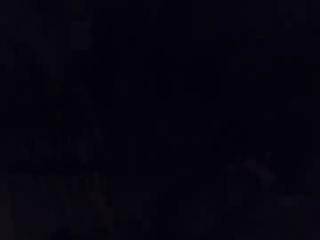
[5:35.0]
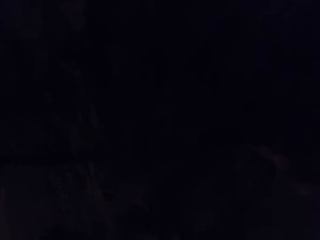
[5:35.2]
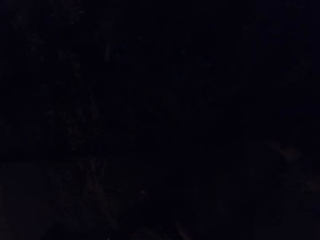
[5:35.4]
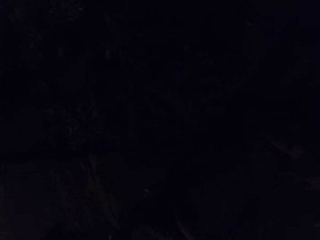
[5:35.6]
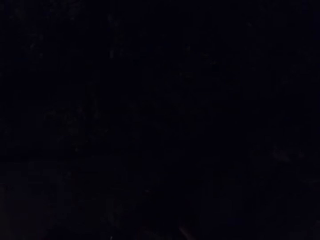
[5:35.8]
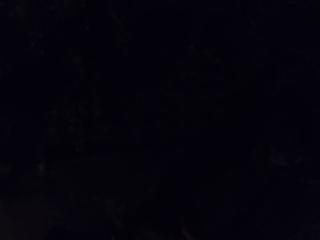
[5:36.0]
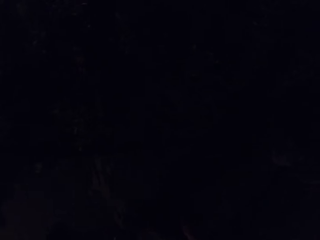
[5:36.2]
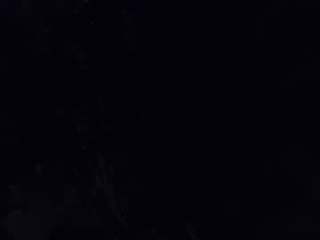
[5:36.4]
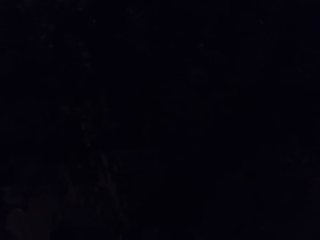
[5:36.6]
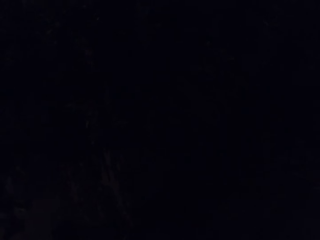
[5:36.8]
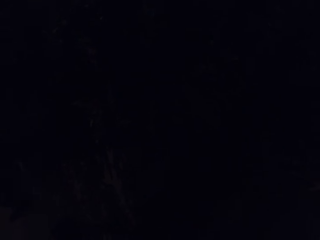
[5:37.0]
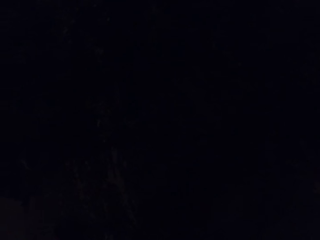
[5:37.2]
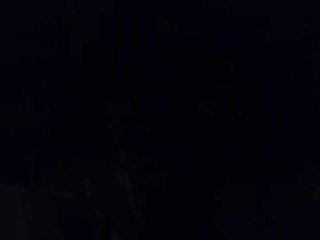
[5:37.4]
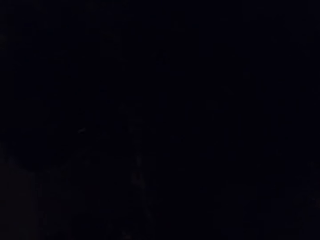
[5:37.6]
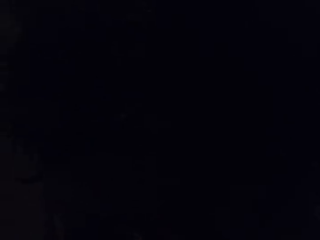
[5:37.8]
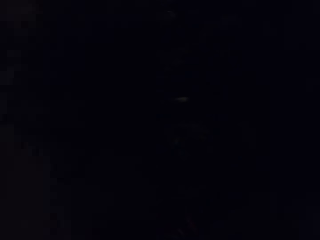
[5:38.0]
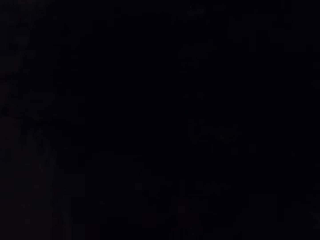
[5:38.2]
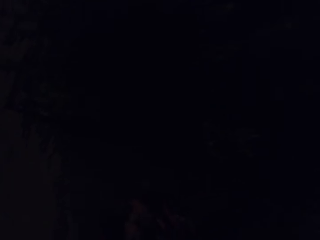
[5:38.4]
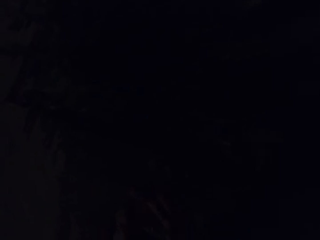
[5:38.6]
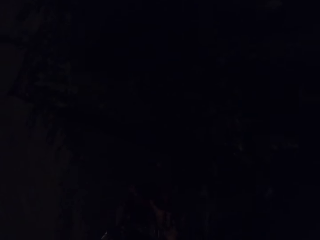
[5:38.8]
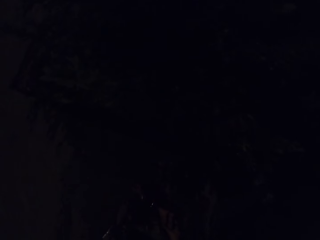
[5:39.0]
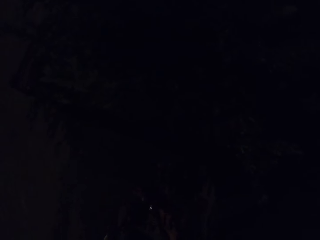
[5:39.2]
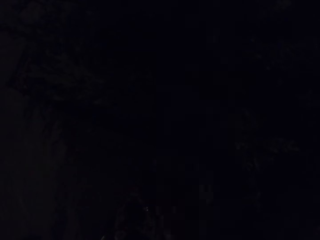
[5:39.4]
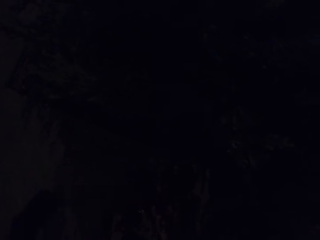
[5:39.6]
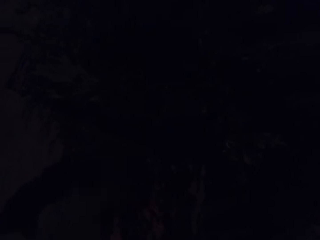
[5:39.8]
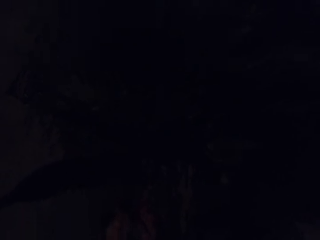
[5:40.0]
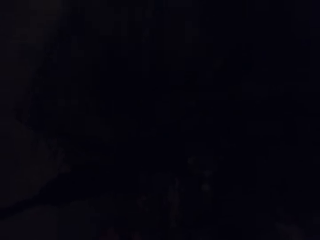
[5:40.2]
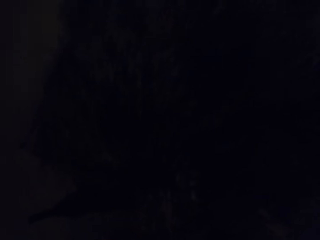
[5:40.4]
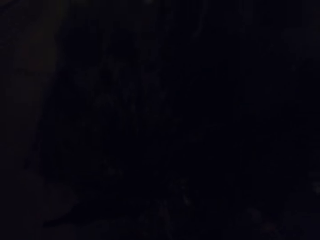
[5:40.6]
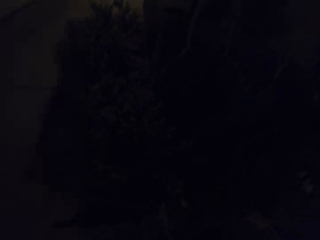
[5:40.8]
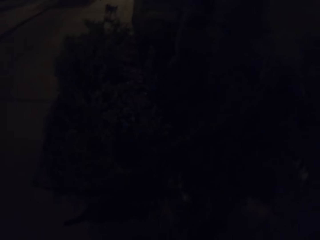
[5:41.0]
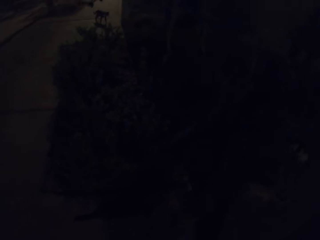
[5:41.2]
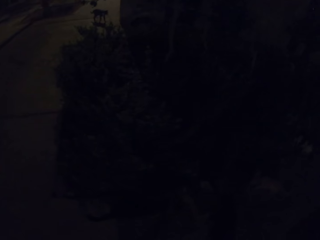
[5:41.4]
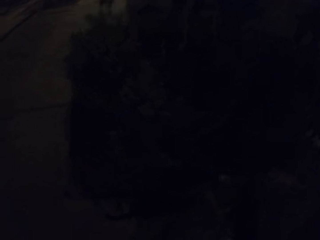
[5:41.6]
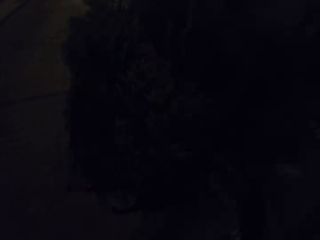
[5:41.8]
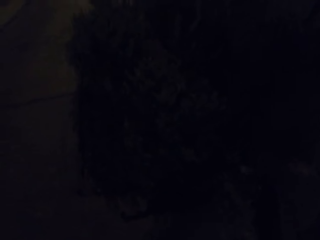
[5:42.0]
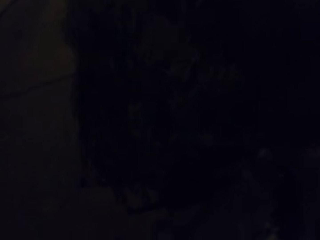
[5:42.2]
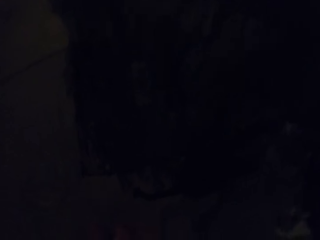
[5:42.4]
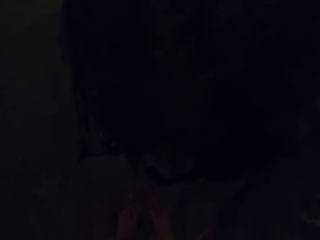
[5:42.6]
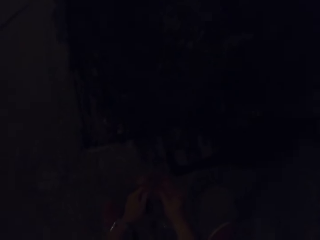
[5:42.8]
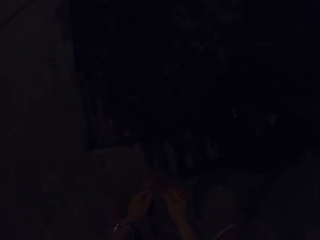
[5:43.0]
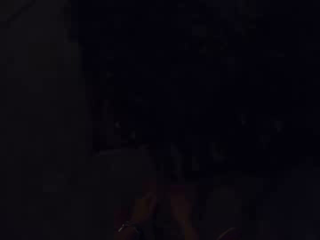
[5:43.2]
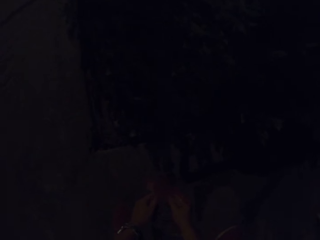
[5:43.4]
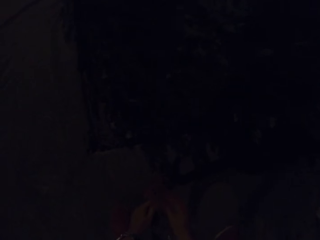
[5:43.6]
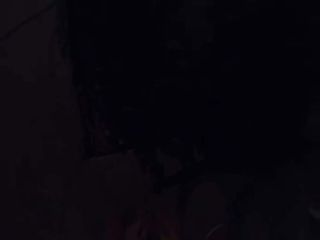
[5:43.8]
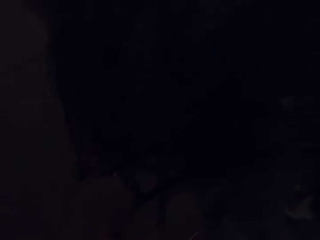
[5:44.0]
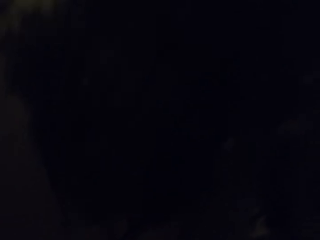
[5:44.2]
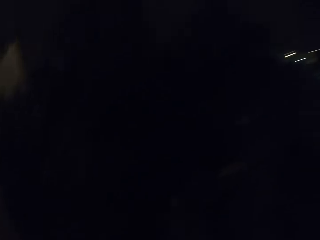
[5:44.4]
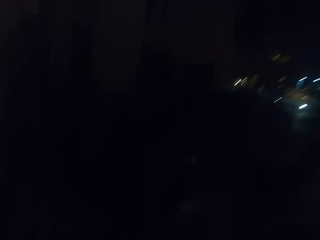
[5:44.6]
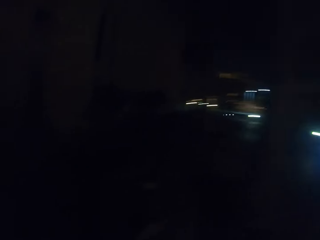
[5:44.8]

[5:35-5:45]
The camera wearer takes a cat.

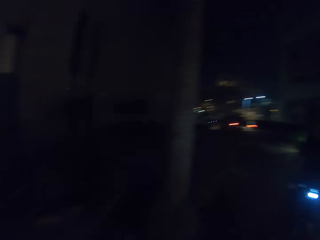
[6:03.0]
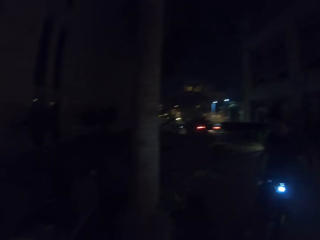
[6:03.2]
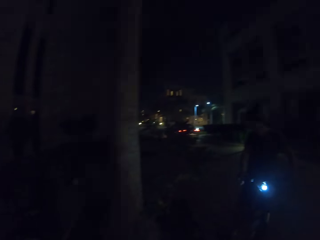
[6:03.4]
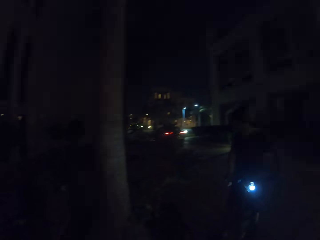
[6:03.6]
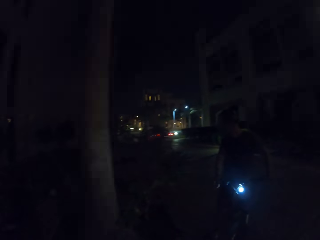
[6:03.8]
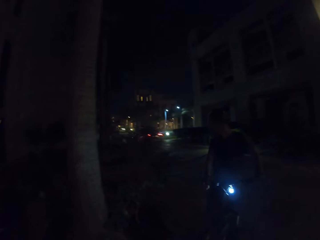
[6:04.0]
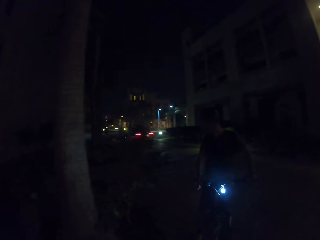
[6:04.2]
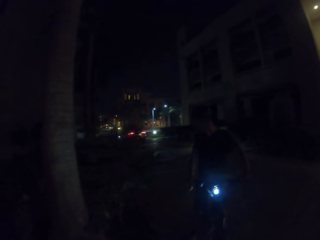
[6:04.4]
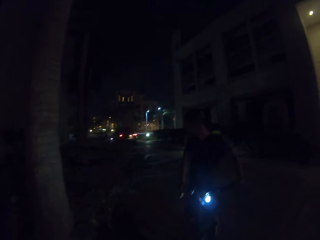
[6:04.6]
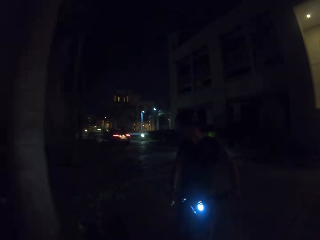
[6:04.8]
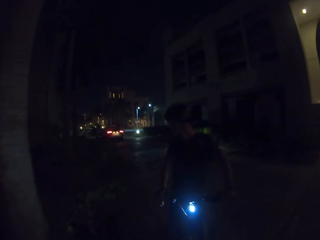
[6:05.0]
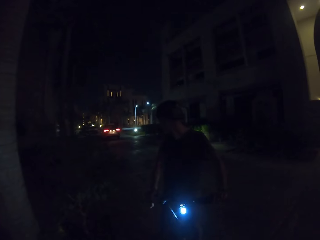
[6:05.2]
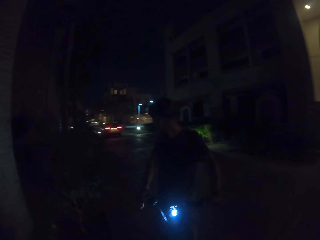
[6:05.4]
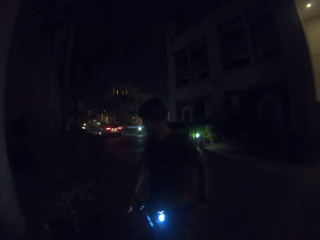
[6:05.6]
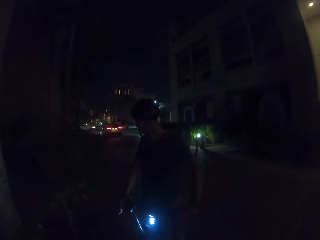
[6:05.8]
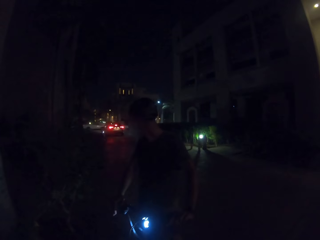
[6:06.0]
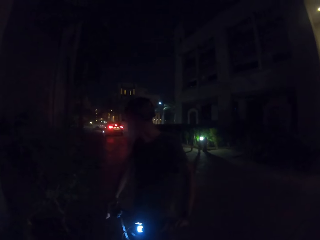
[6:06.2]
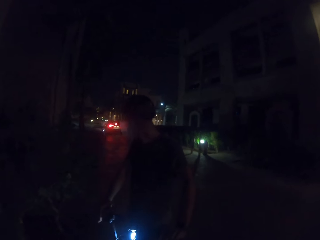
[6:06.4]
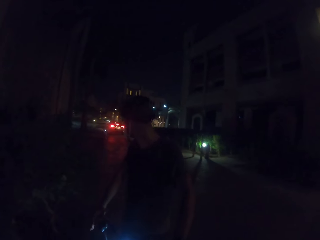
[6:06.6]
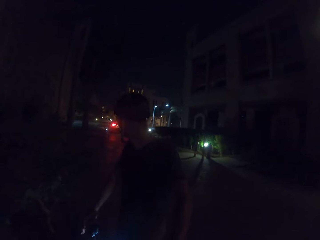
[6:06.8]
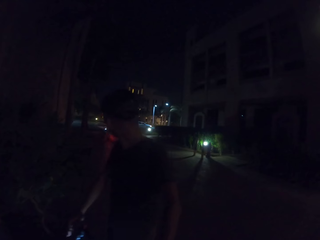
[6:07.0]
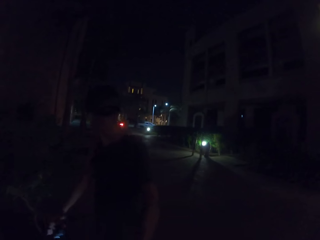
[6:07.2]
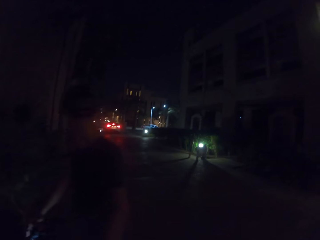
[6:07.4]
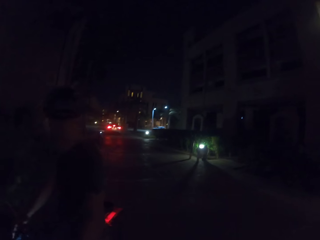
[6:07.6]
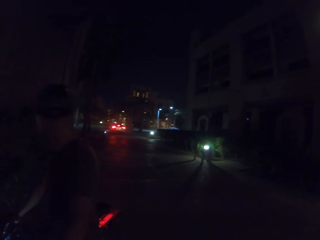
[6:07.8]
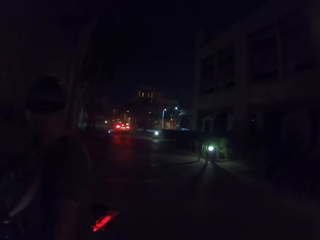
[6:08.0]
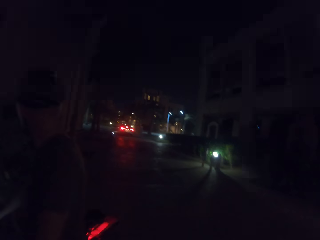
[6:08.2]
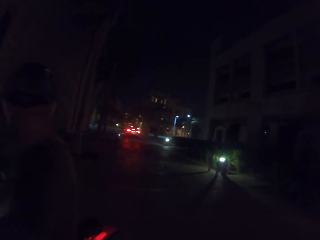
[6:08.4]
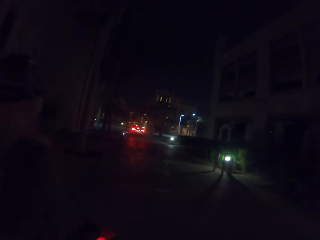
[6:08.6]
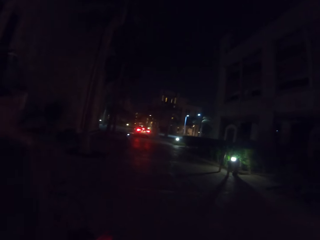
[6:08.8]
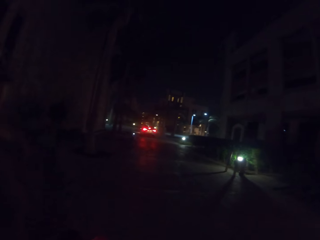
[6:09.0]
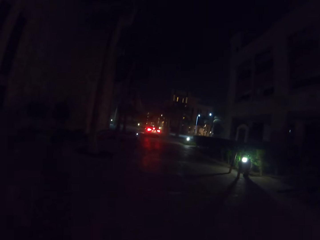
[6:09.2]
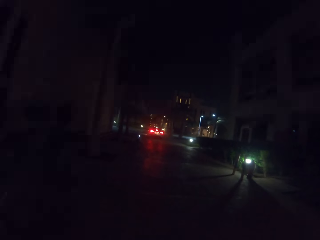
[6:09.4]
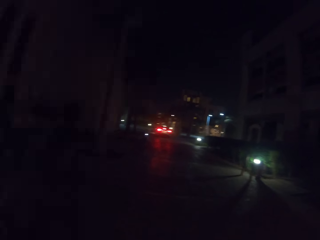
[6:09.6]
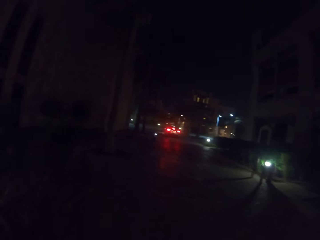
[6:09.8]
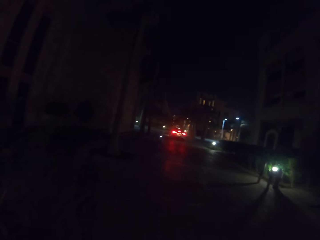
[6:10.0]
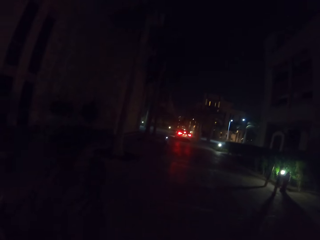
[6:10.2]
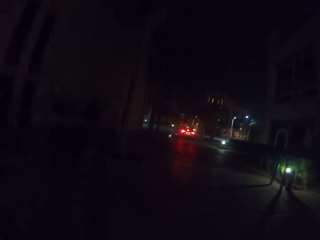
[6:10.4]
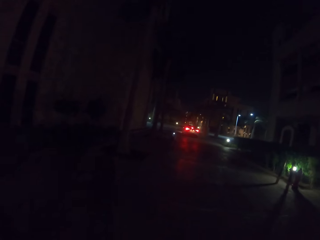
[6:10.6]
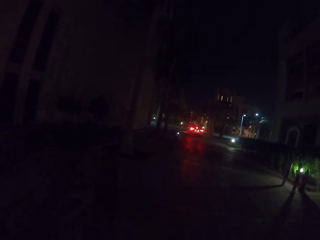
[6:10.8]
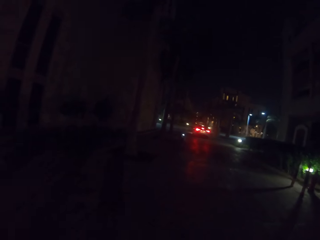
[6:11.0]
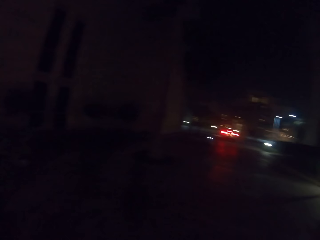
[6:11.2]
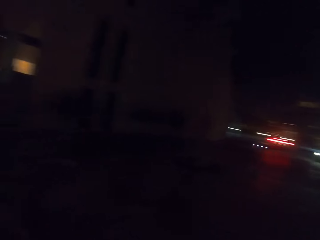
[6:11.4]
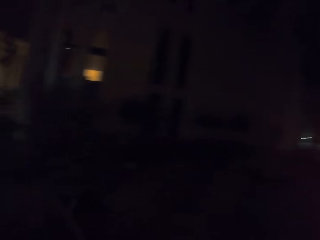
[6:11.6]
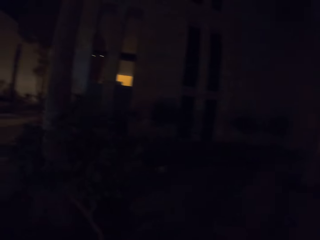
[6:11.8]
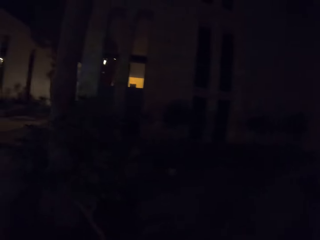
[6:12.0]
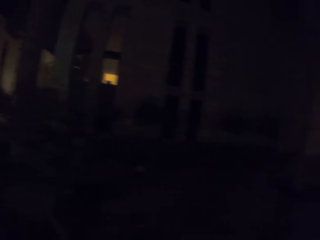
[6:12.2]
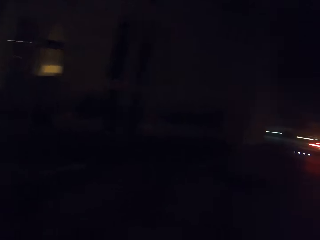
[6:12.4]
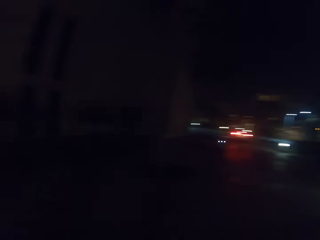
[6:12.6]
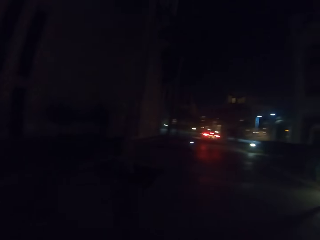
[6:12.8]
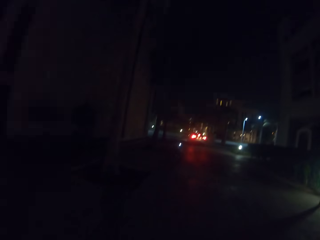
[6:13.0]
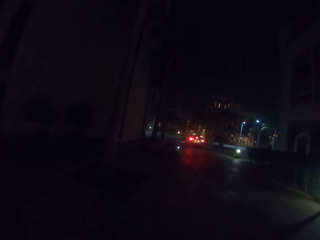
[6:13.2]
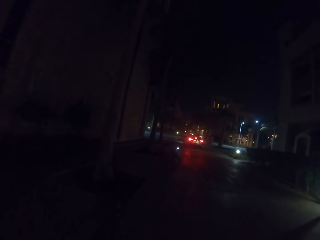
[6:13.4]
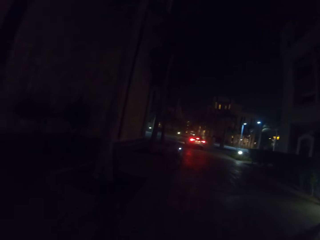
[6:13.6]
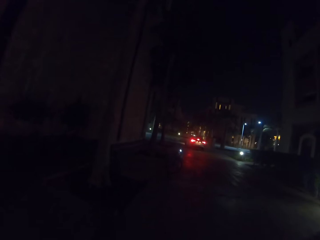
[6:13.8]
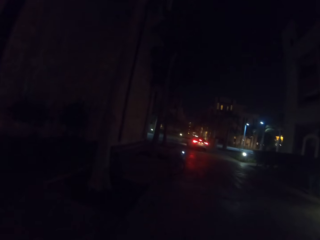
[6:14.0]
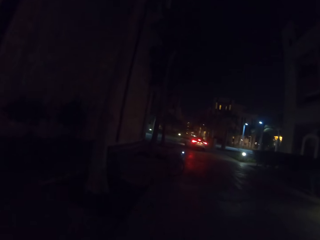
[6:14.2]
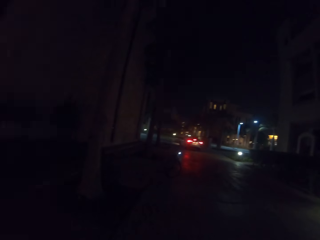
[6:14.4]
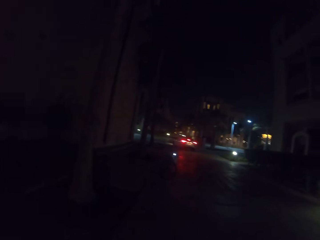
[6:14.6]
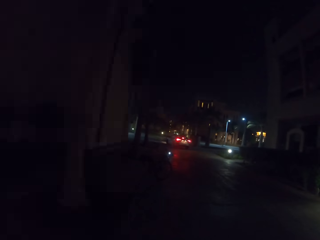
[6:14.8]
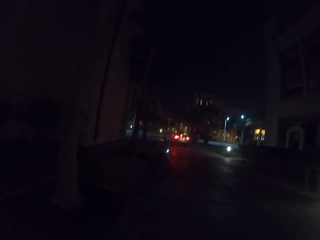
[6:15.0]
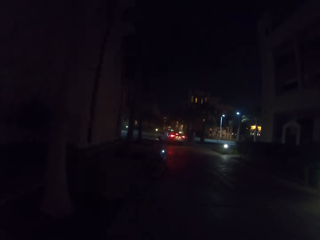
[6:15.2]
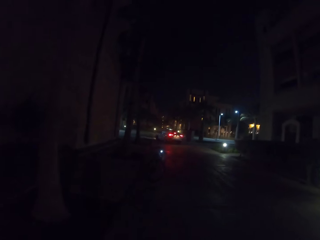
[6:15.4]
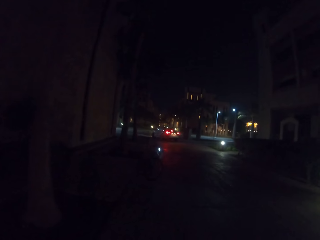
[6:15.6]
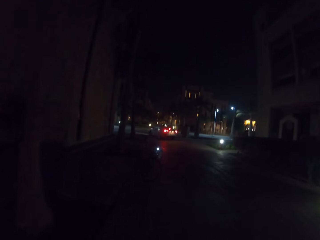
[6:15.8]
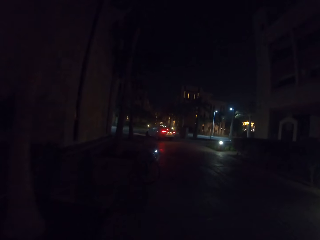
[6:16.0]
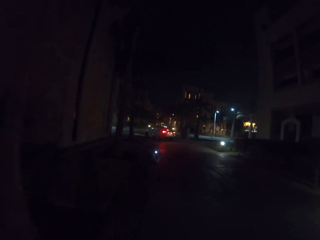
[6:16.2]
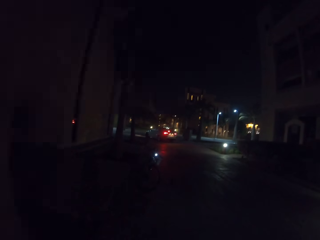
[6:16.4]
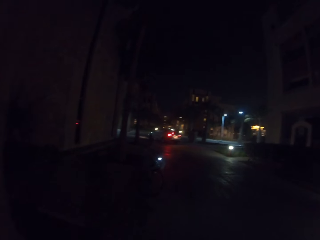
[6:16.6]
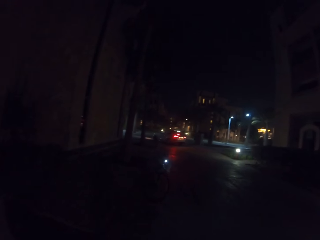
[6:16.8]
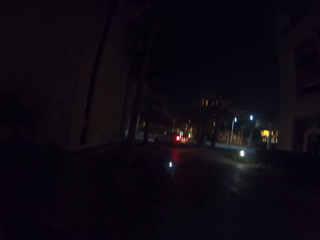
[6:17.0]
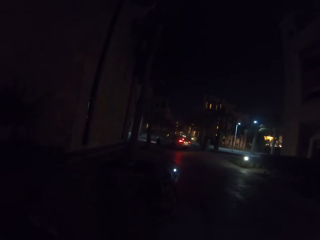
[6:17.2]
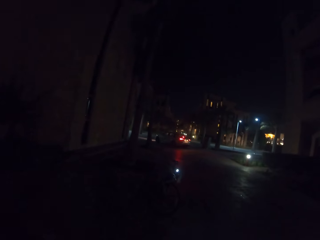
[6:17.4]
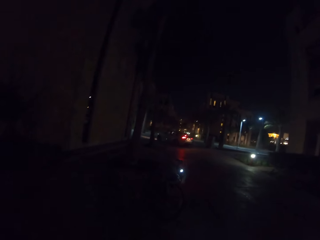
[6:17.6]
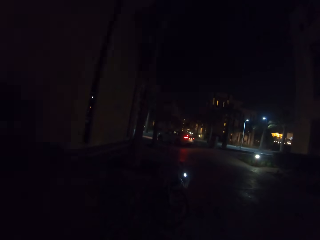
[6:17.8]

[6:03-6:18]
A man looks at a vehicle. The camera wearer walks in the street.
